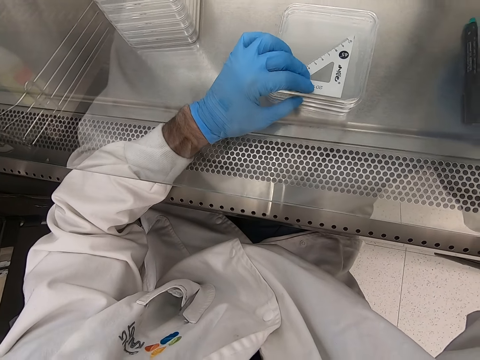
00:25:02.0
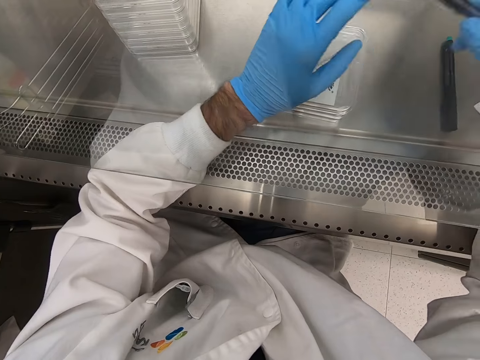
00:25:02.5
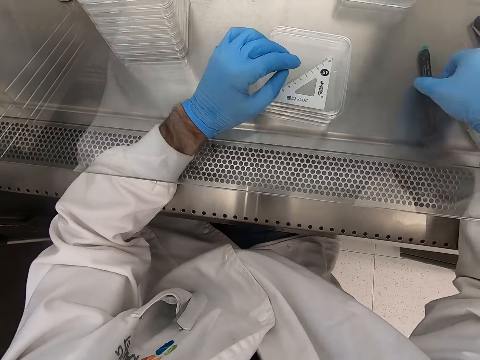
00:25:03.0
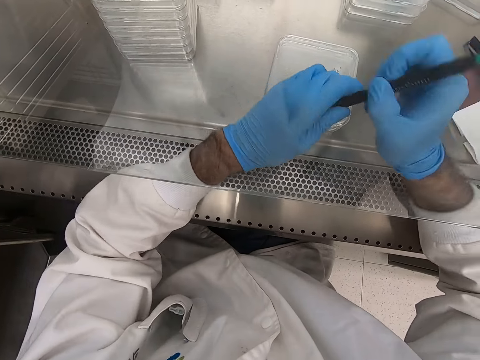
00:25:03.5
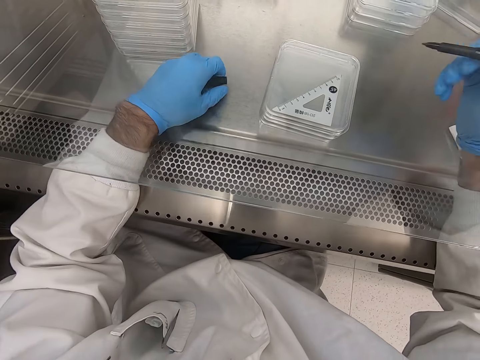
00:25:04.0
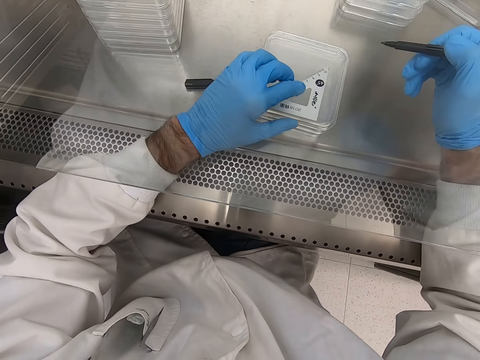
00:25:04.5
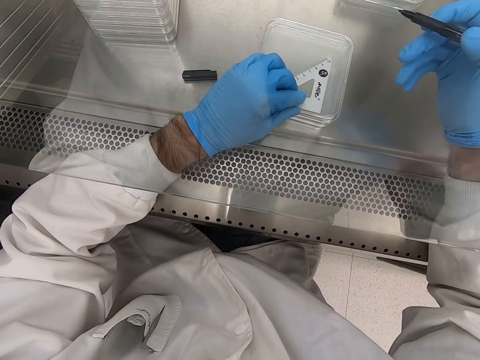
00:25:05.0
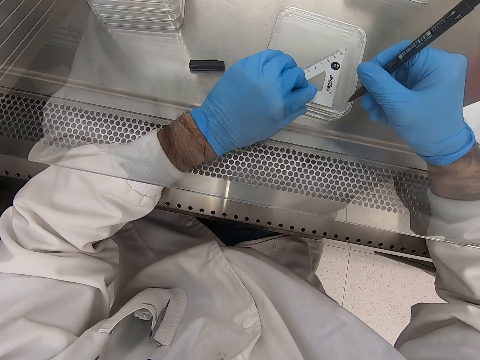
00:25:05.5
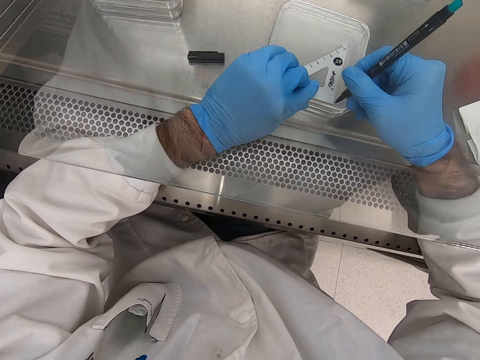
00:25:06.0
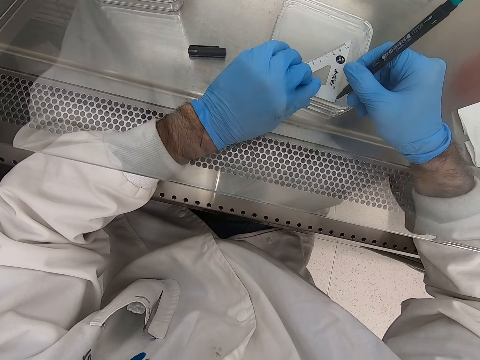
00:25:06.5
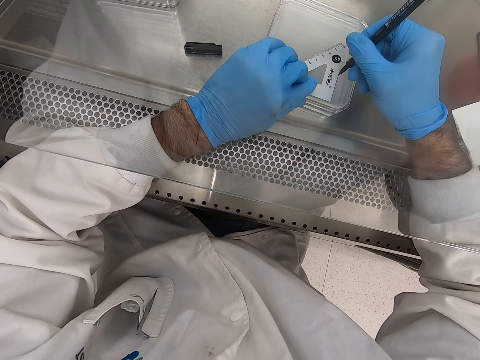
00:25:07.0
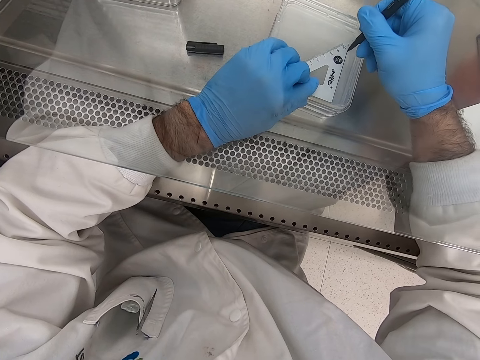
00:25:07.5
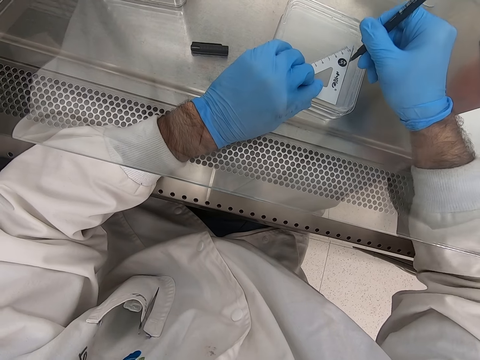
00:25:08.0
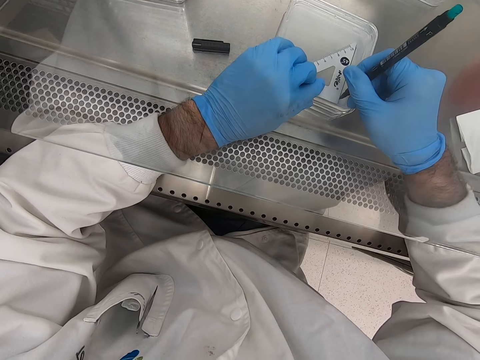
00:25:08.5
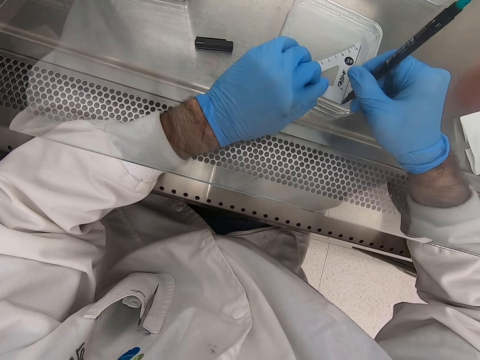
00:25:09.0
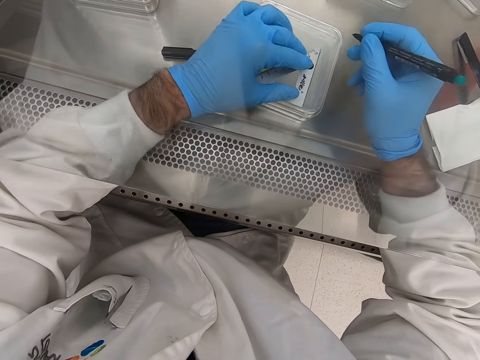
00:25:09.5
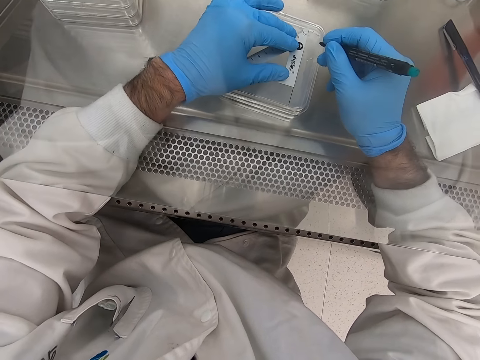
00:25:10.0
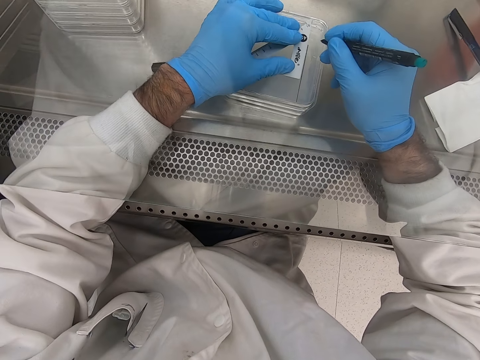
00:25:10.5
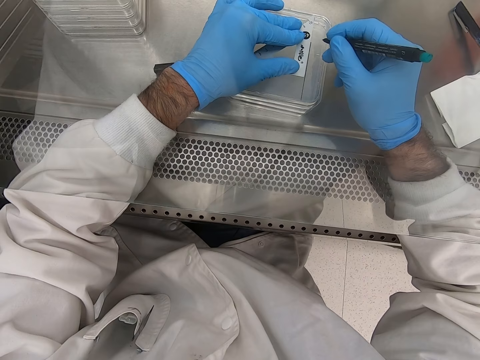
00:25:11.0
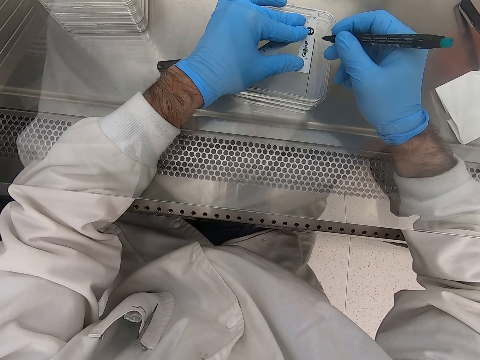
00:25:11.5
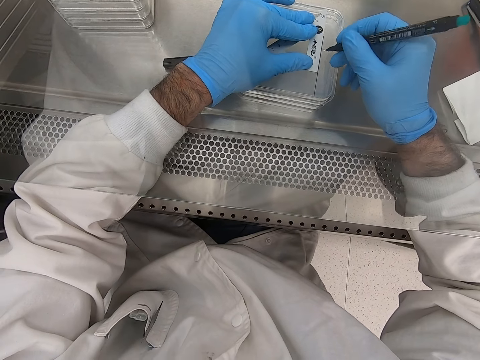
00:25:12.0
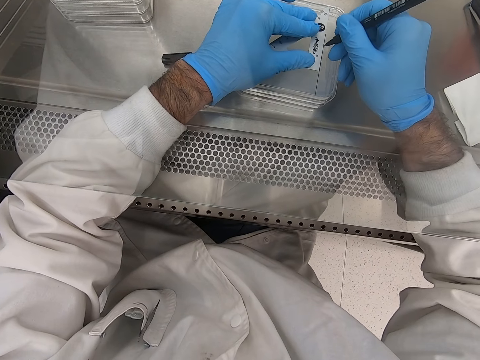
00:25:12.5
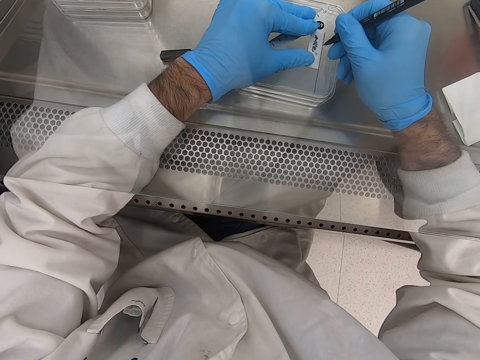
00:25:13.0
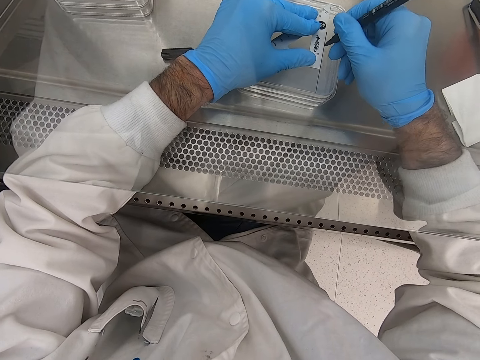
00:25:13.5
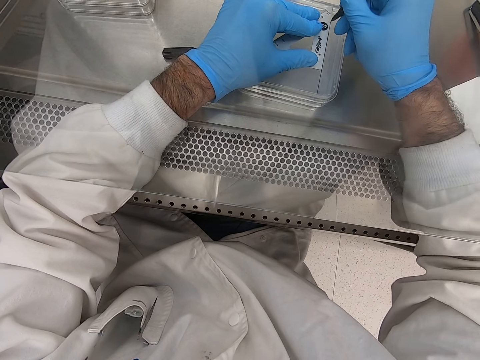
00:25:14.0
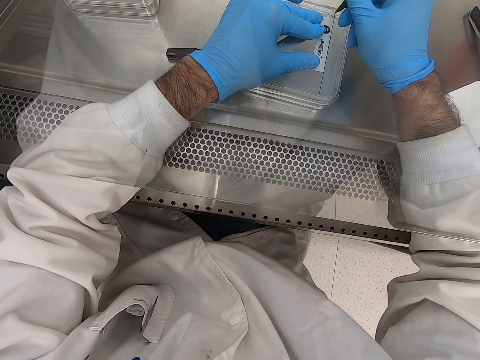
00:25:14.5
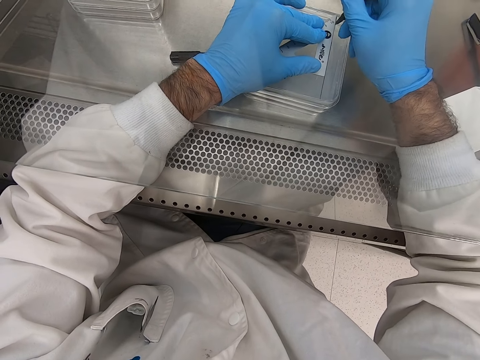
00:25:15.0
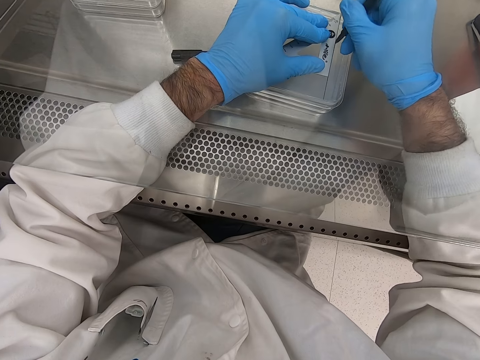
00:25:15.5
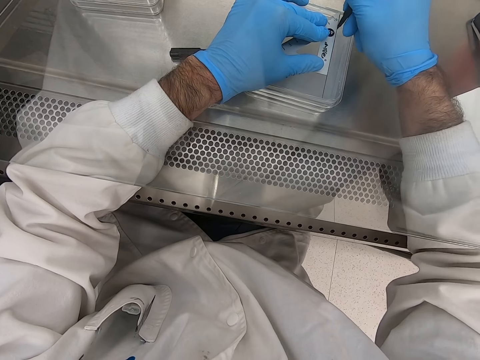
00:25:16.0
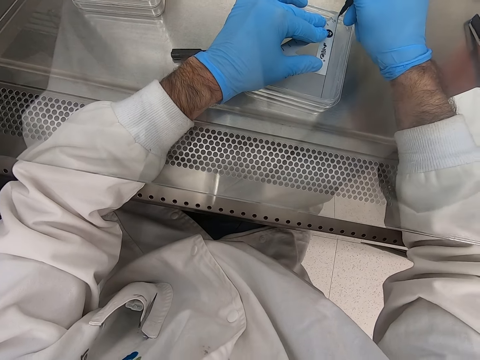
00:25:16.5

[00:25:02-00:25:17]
The camera wearer places a pen on the table. They hold the pen. They open the pen. They make marks on the acrylic sheet.

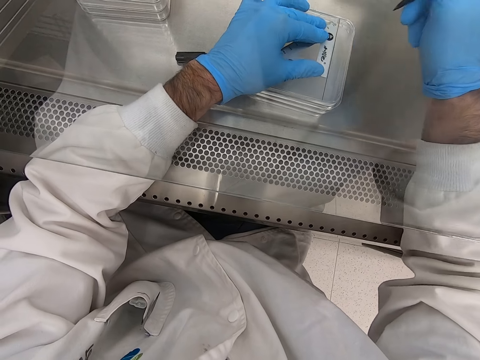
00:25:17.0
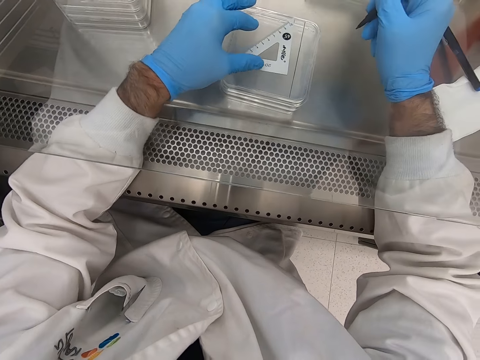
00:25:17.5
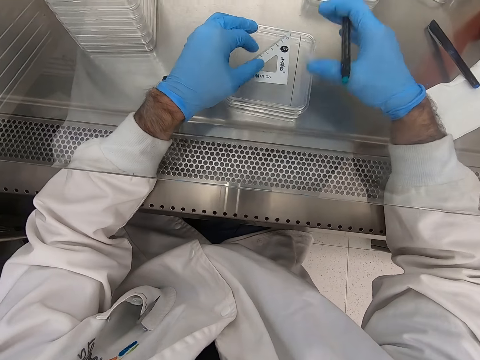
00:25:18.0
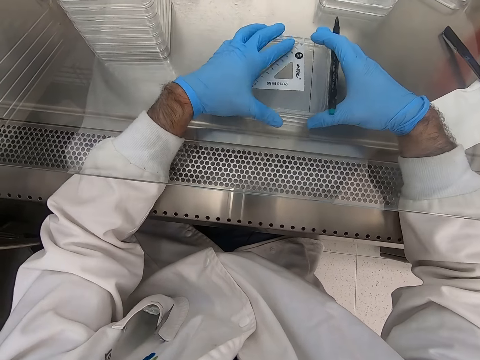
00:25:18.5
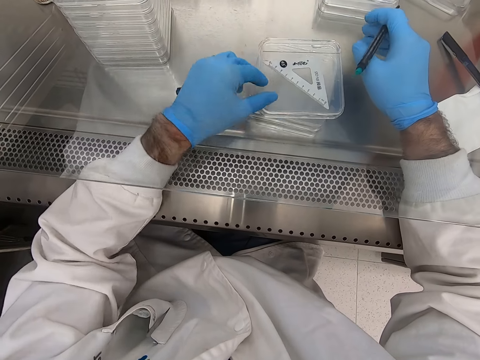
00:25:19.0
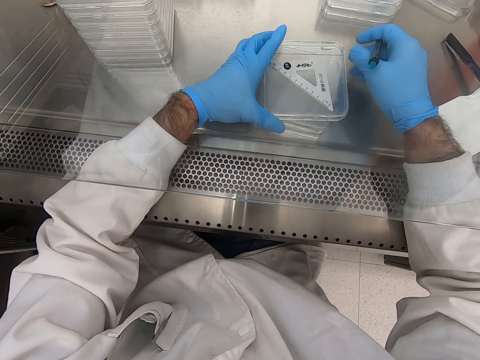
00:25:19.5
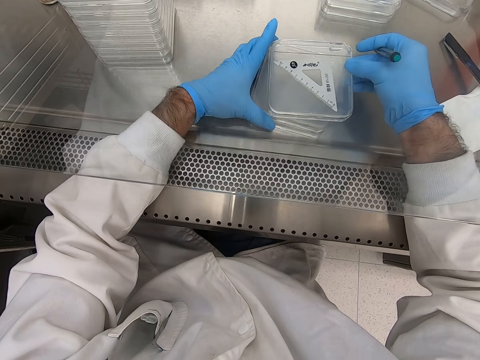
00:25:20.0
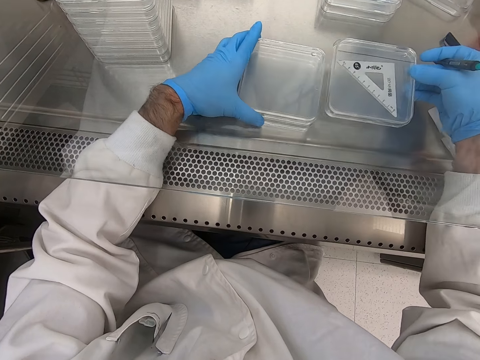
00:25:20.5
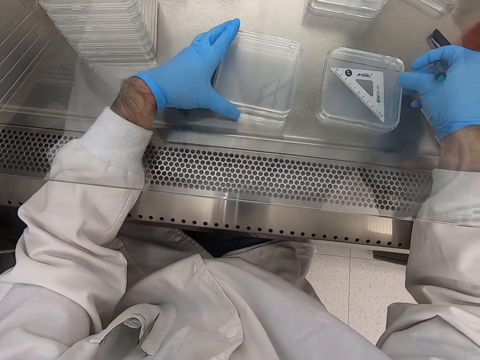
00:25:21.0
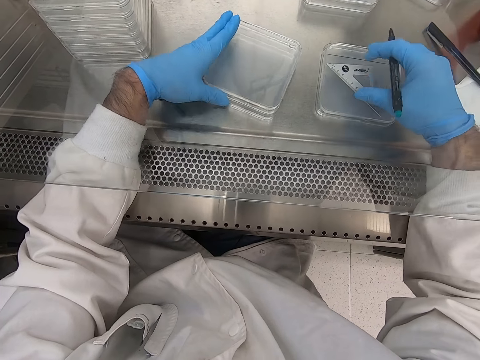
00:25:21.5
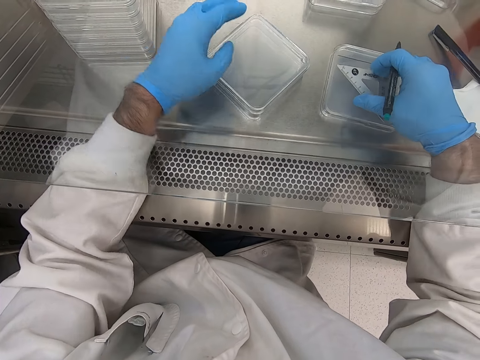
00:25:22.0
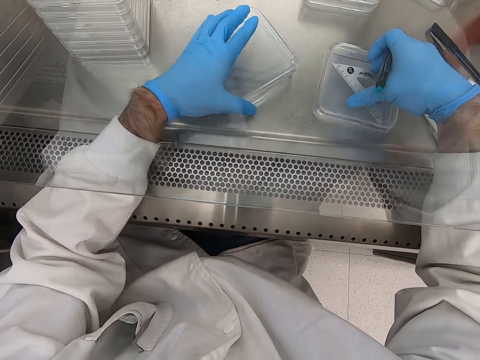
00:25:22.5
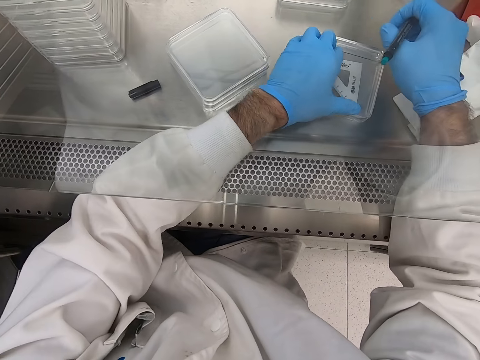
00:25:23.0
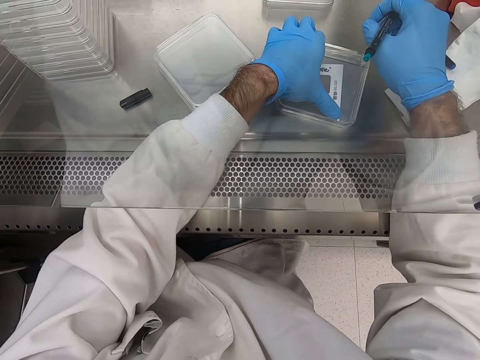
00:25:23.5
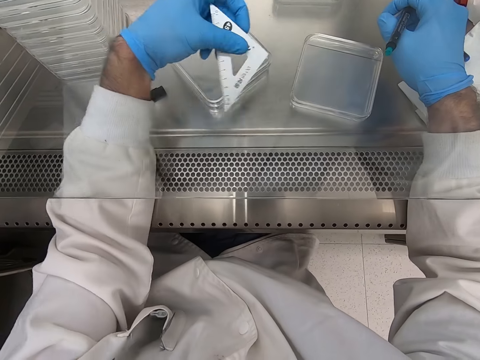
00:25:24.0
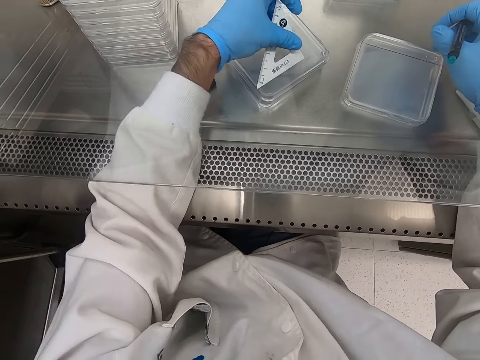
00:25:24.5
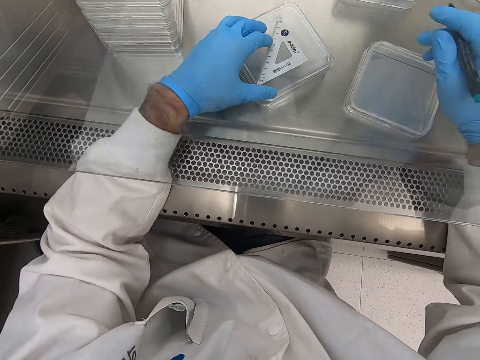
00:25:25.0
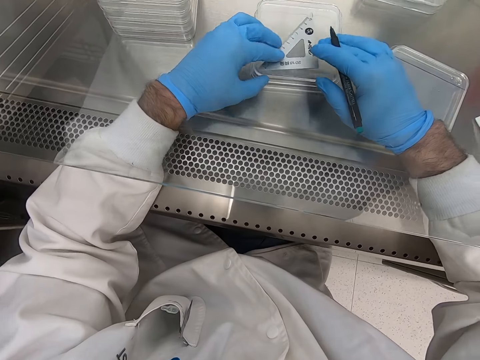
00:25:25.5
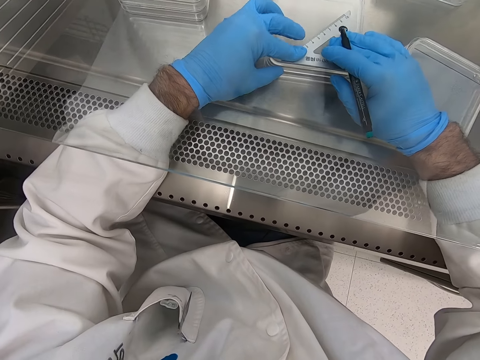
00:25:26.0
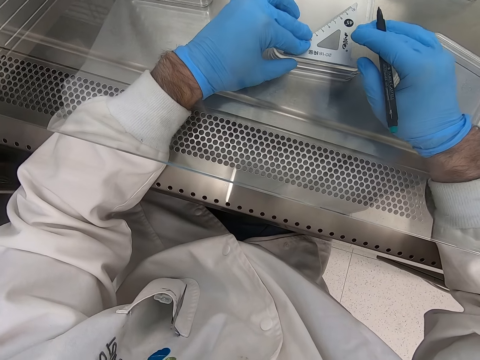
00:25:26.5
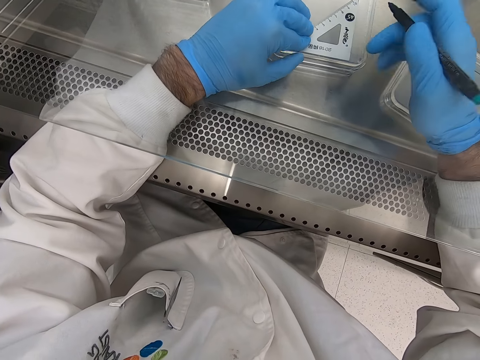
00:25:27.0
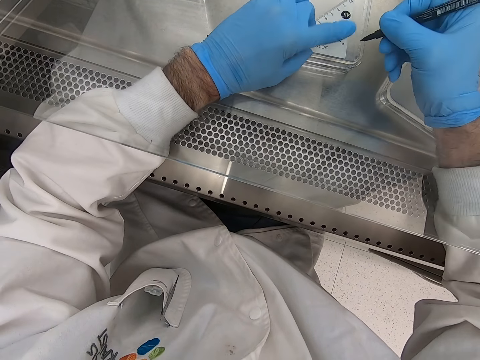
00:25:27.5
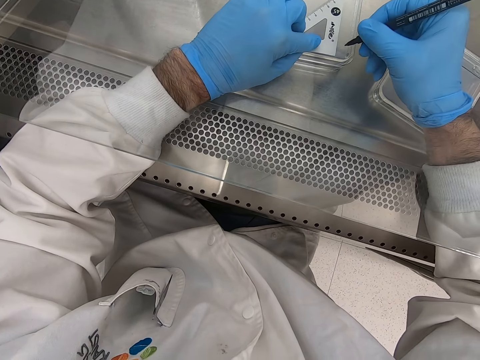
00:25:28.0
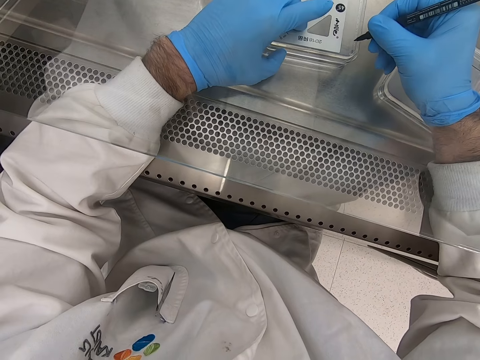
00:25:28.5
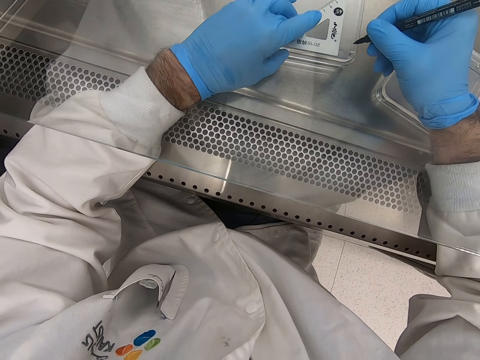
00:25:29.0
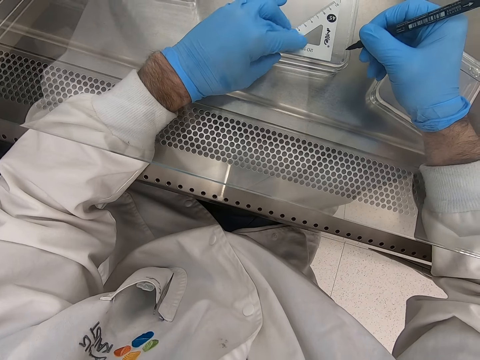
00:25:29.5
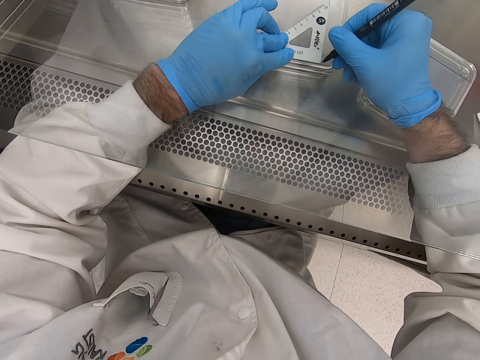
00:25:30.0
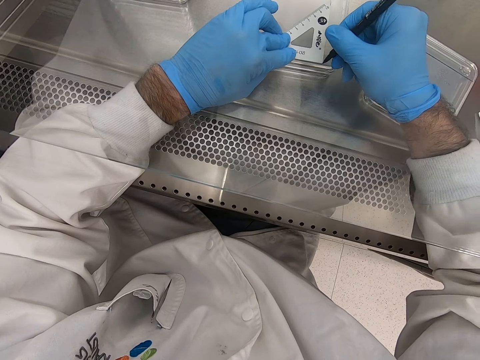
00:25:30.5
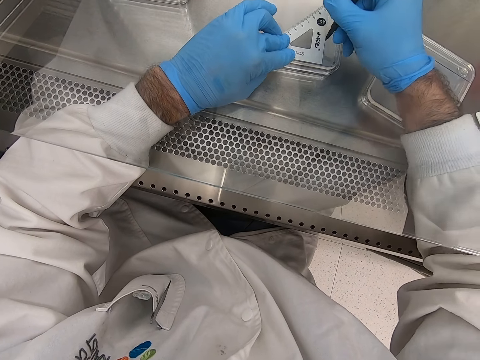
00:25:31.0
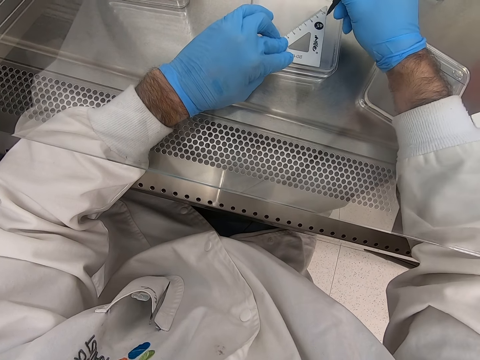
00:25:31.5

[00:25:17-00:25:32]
The camera wearer puts an acrylic sheet on the table. They pick up a triangular ruler. They place the triangular ruler on the acrylic sheets. They make marks on the acrylic sheets.
